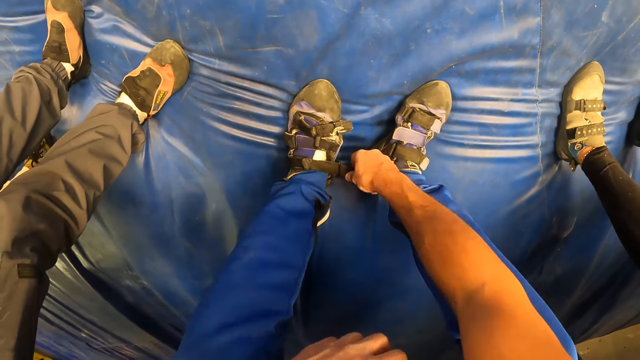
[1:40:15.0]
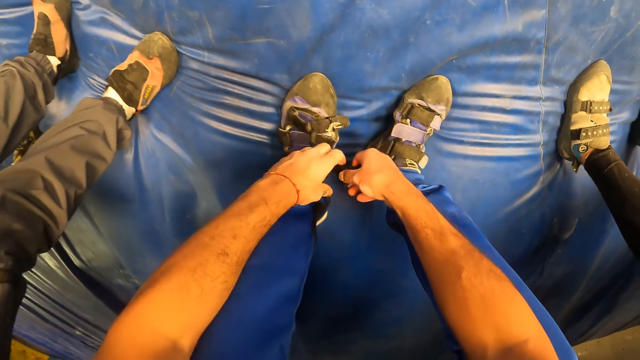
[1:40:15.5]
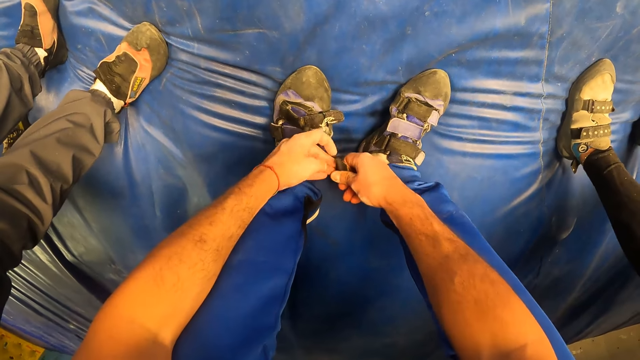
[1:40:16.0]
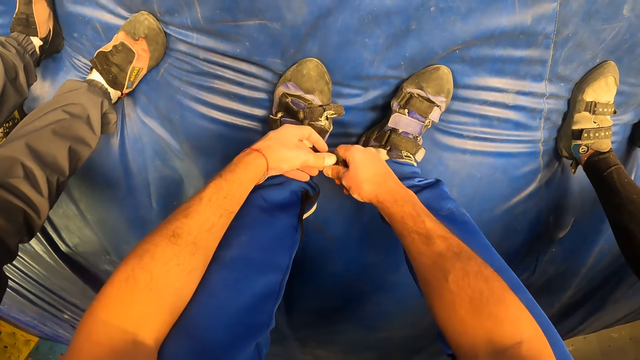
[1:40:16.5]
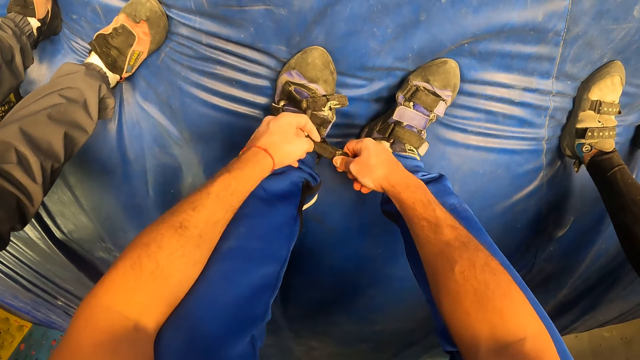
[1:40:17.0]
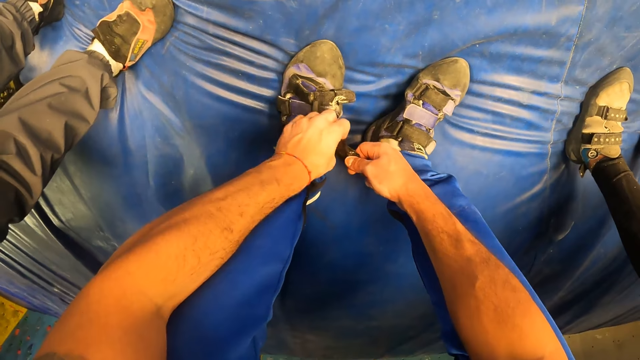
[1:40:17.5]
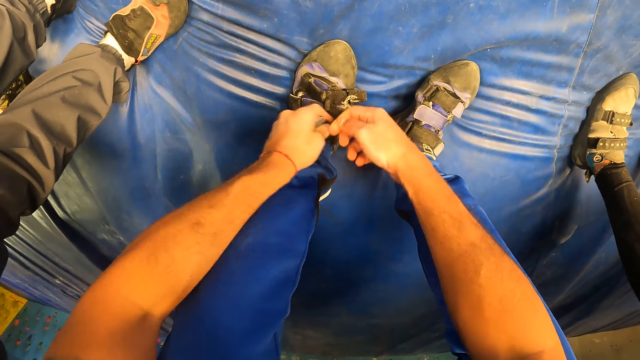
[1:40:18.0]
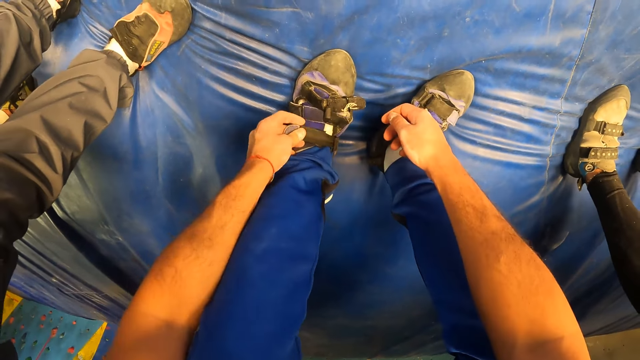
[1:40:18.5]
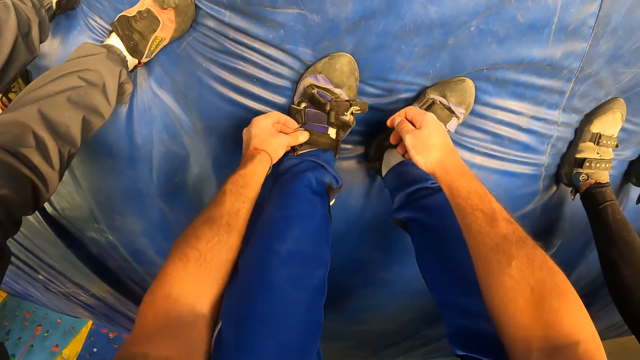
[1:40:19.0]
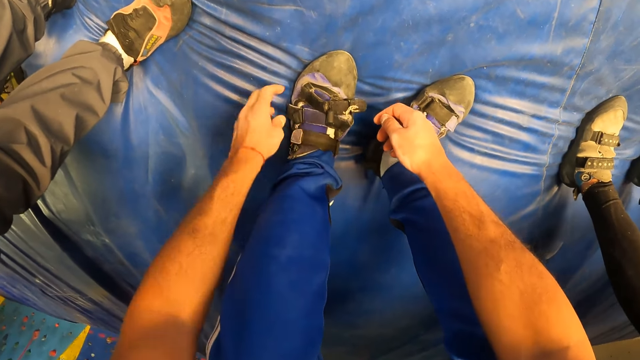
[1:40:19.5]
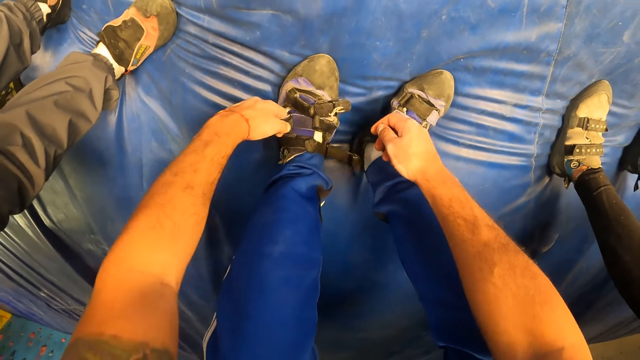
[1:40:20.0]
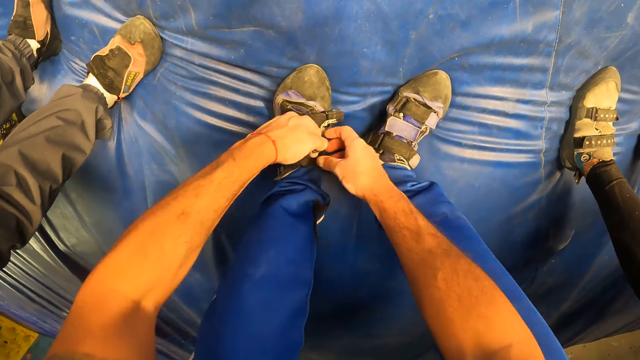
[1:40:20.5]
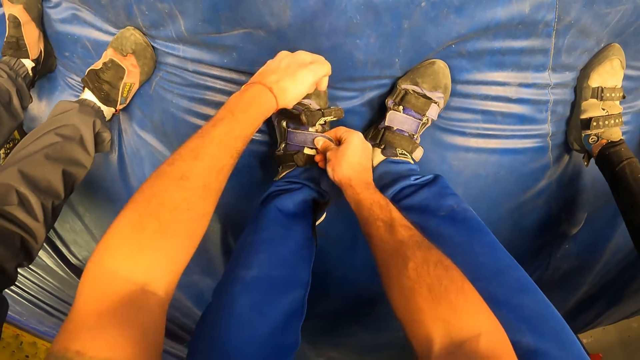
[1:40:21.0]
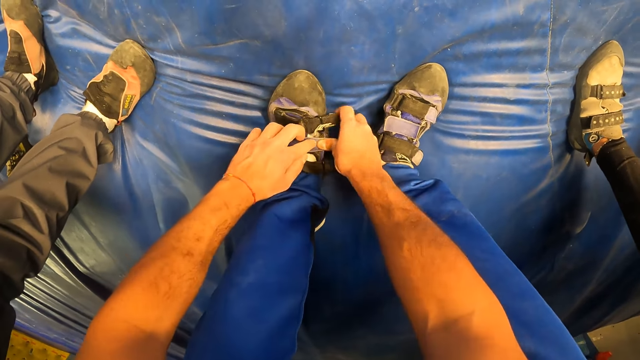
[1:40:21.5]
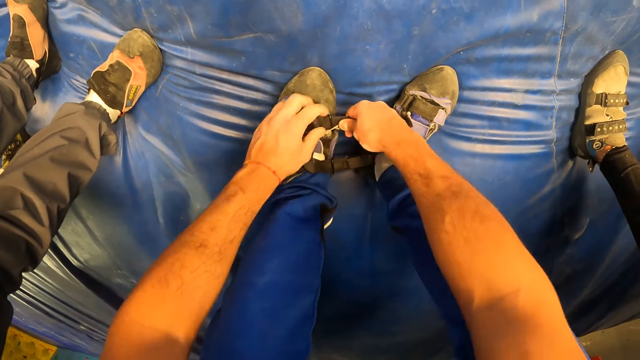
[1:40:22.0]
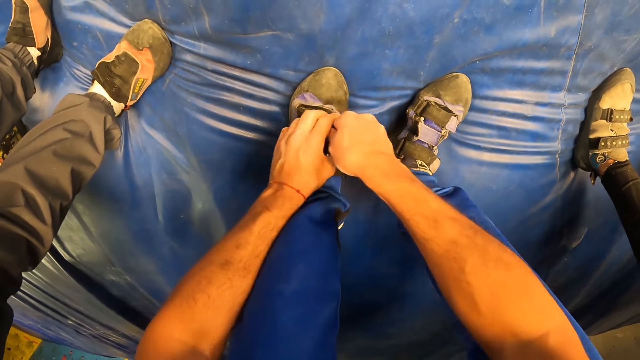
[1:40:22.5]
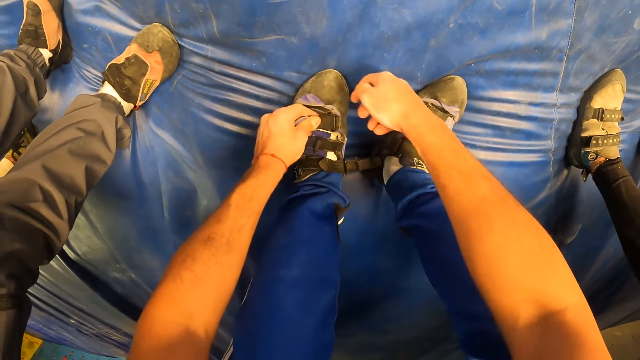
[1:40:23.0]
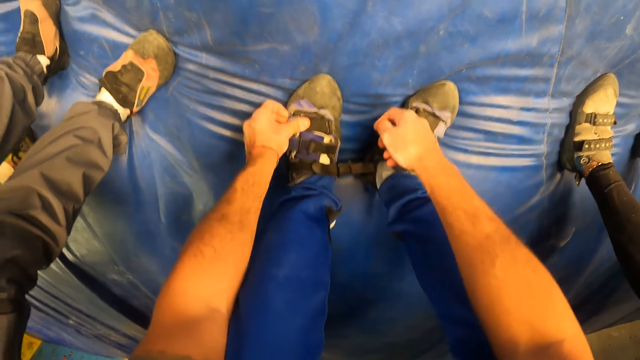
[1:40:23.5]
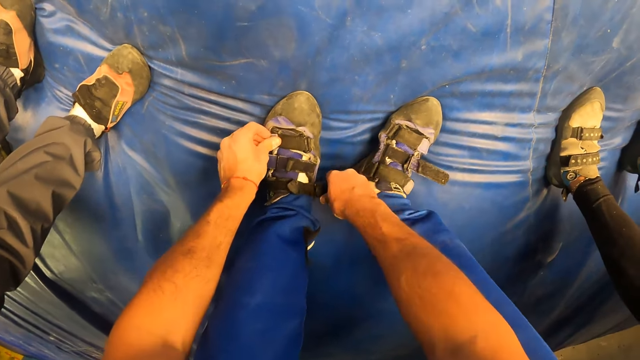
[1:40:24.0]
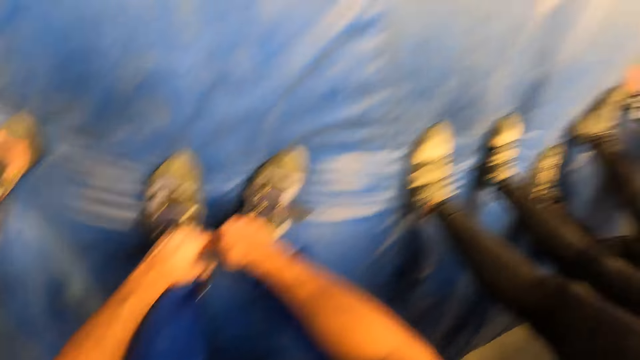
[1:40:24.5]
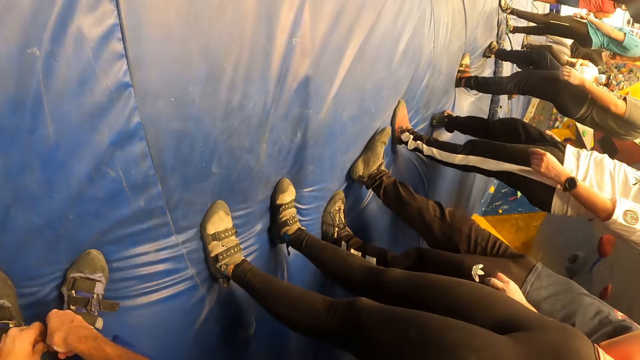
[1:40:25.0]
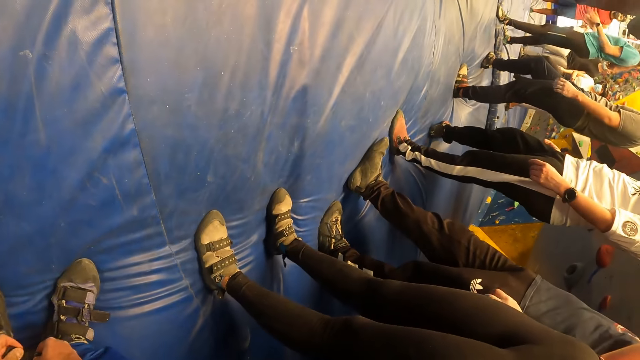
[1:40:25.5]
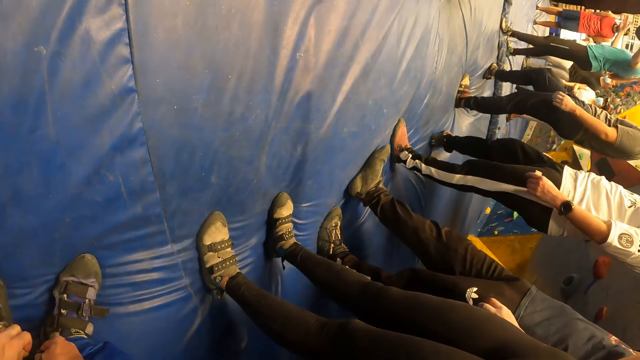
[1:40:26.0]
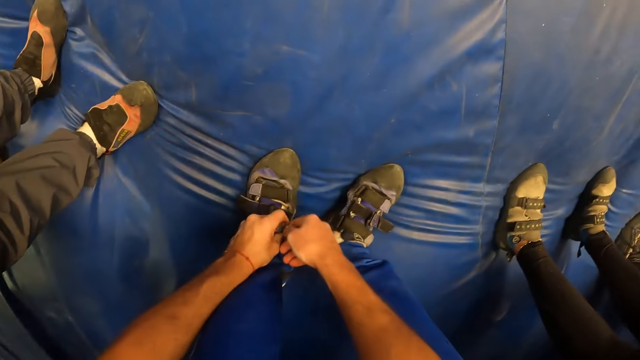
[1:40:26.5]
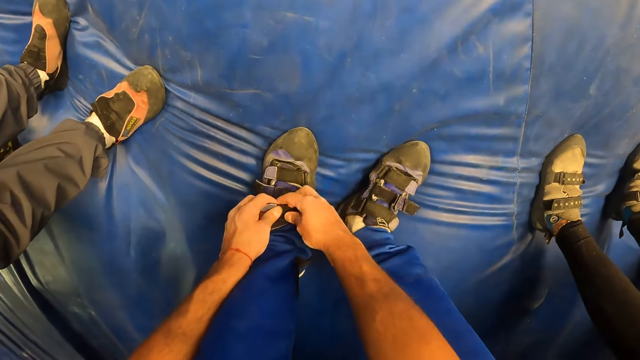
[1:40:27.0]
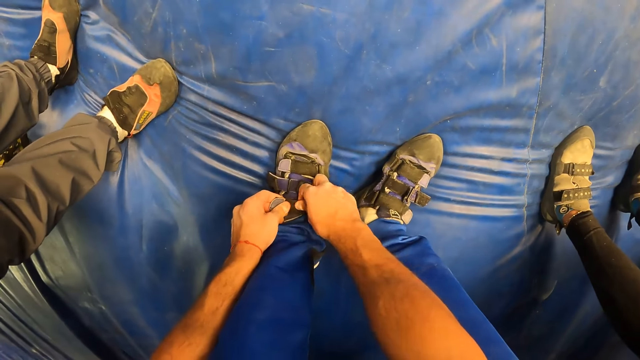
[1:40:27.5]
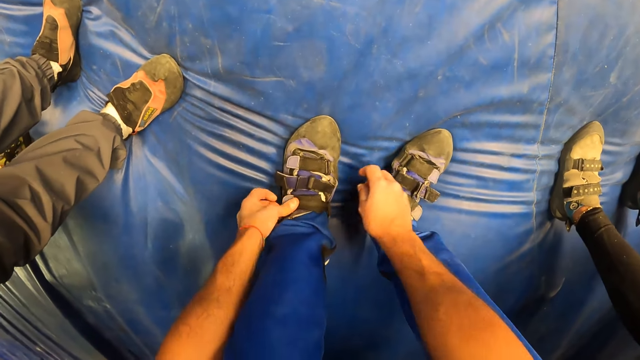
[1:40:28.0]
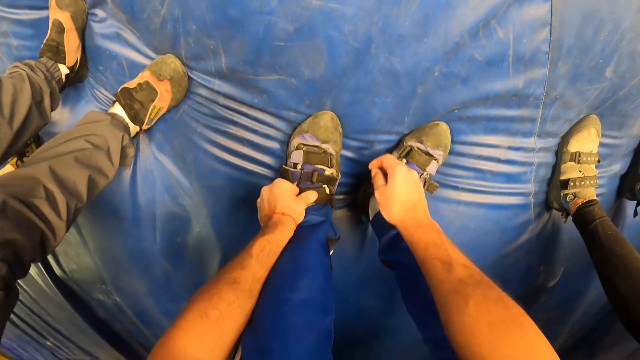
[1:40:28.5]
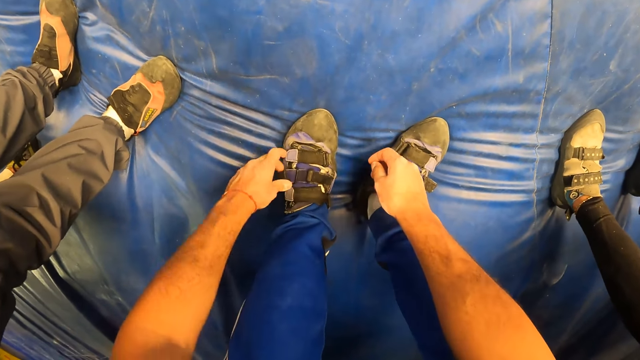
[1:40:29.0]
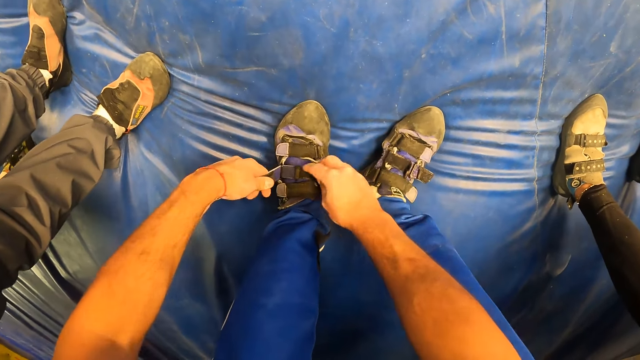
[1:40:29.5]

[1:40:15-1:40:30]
The camera wearer tightens his left shoe straps with both hands. He looks around. He fixes his shoes.

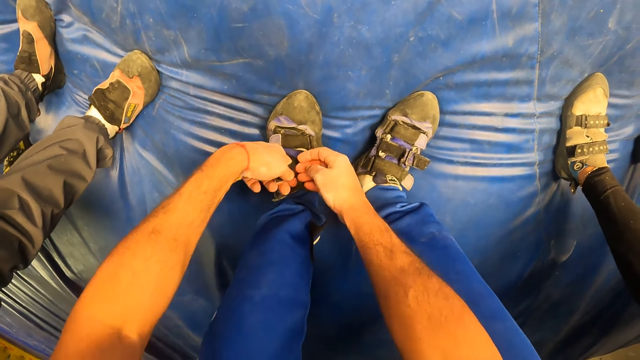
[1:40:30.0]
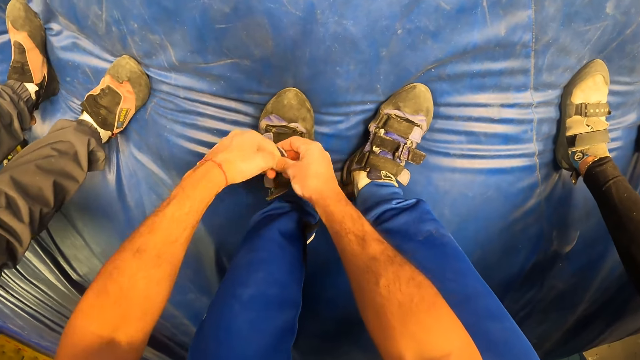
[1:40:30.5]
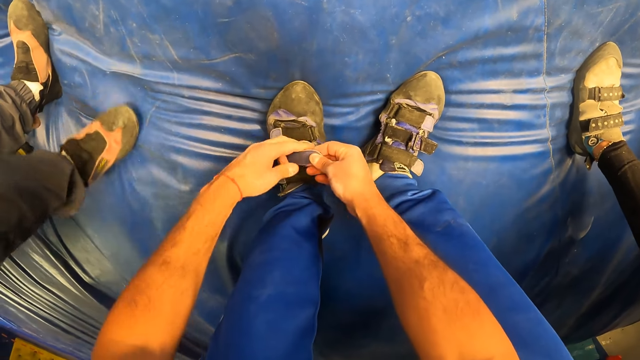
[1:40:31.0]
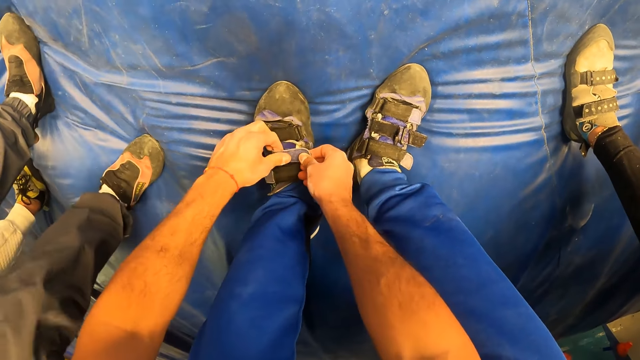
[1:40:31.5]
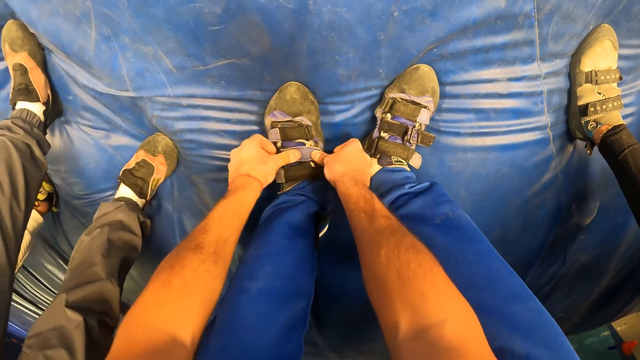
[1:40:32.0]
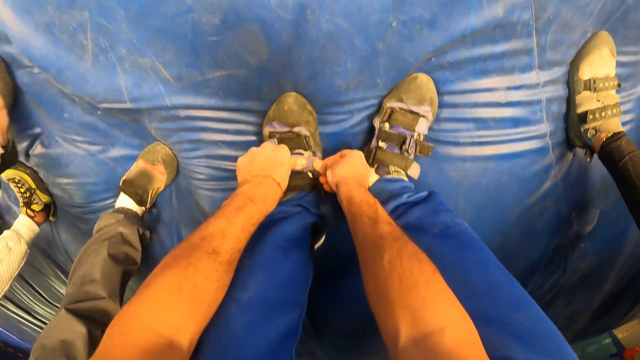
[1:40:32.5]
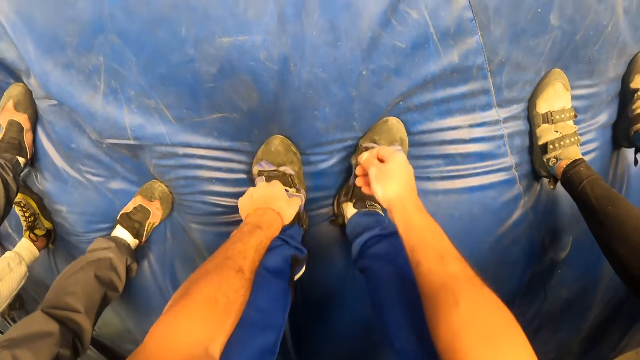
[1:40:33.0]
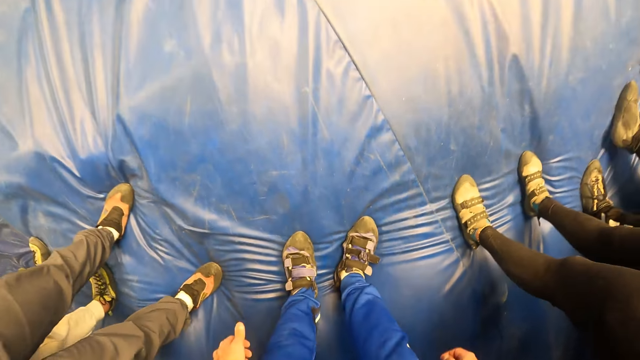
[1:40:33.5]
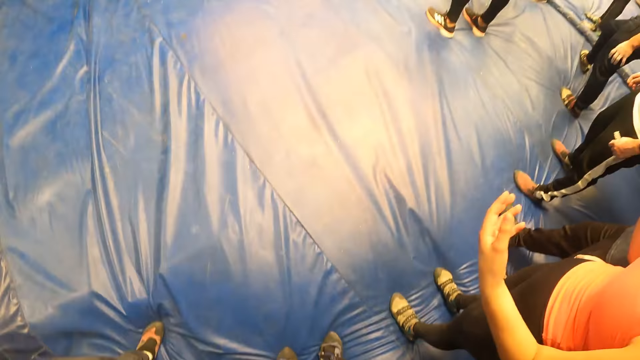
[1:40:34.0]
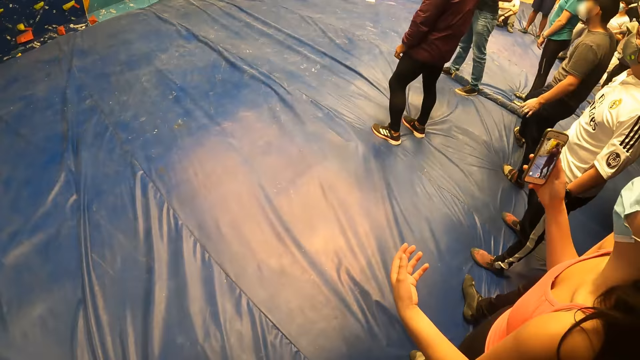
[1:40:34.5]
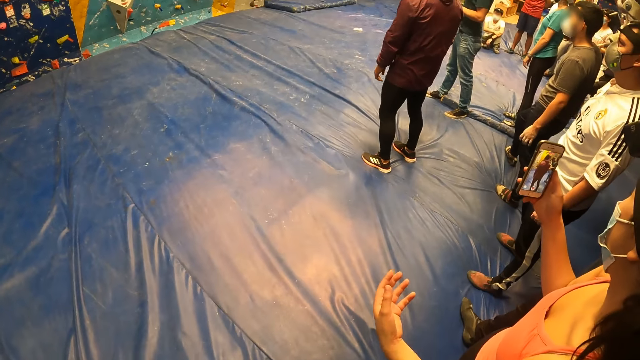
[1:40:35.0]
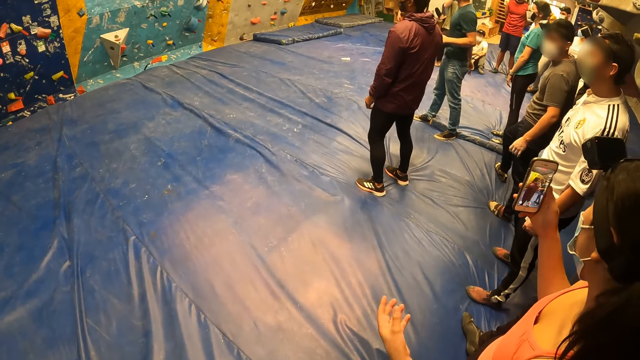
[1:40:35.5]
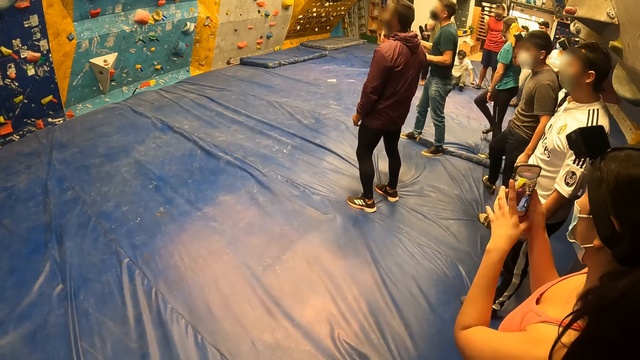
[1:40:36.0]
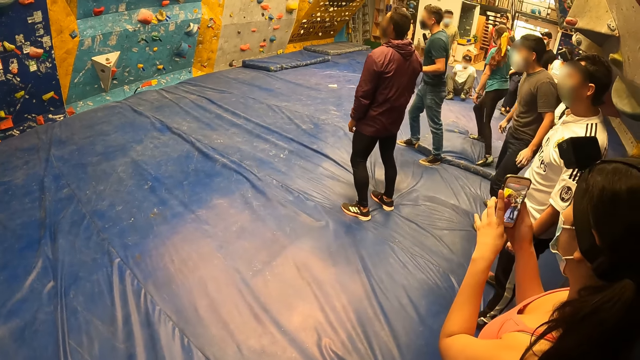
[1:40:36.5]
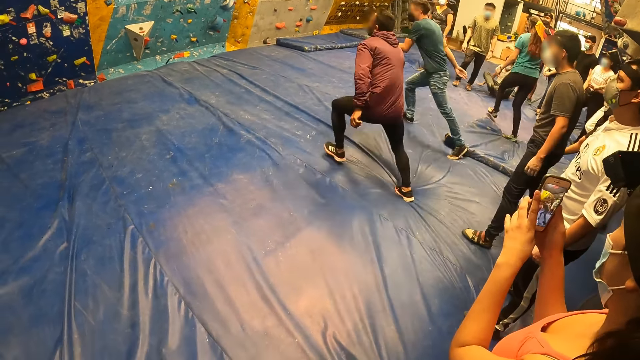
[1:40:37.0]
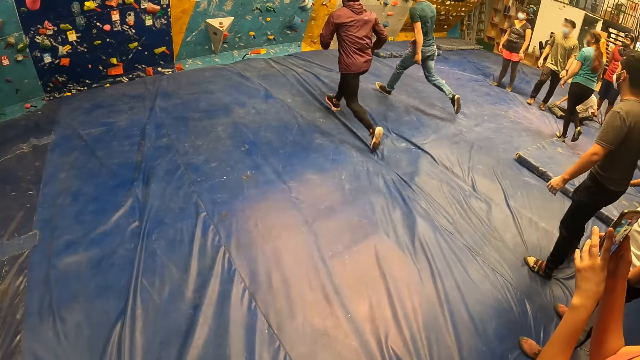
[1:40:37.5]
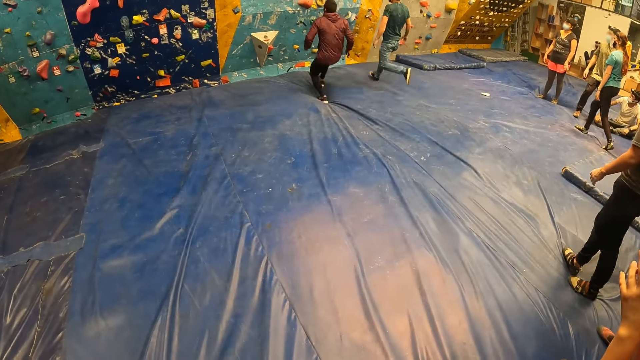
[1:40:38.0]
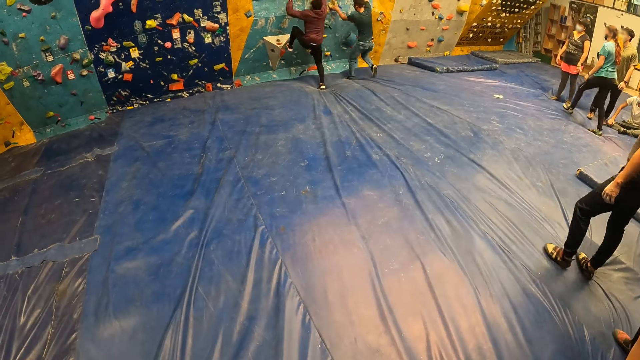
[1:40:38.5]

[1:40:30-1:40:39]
The camera wearer stands up. The woman holds the phone with her right hand. A person takes a video with the phone. The woman holds the phone with both hands. A man and another man run towards a bouldering wall. The first man and the other man climb the bouldering wall with their hands.
